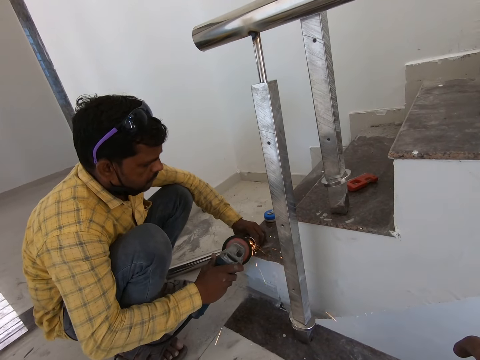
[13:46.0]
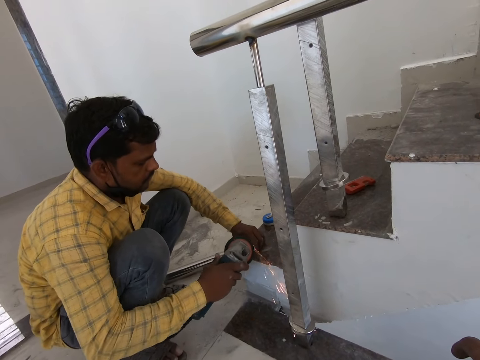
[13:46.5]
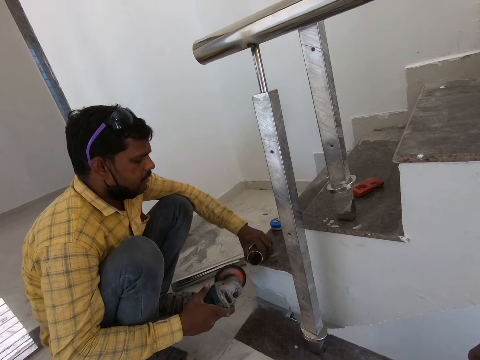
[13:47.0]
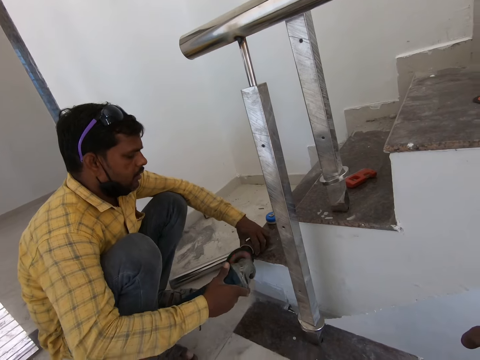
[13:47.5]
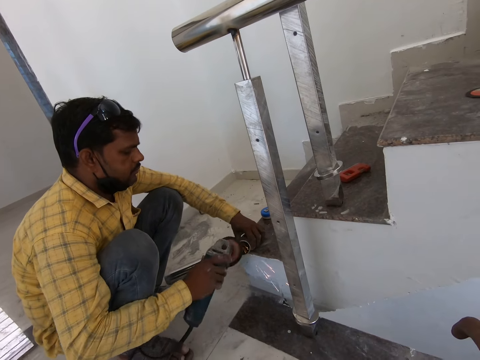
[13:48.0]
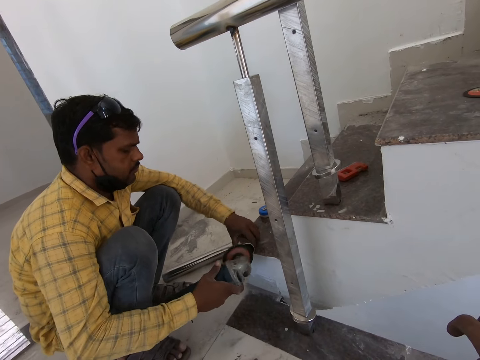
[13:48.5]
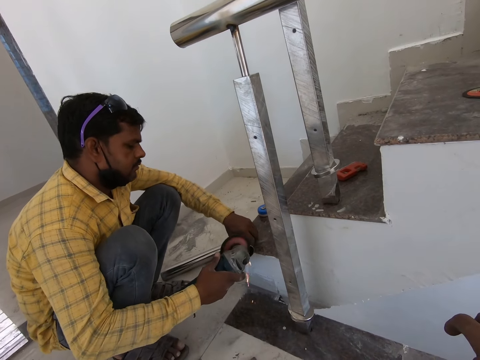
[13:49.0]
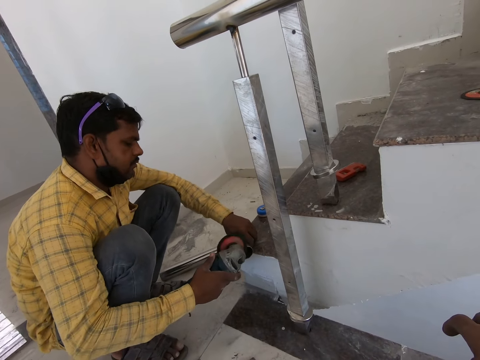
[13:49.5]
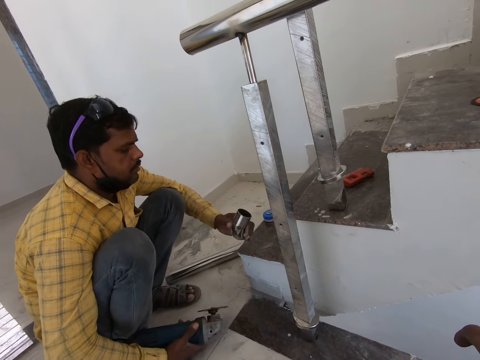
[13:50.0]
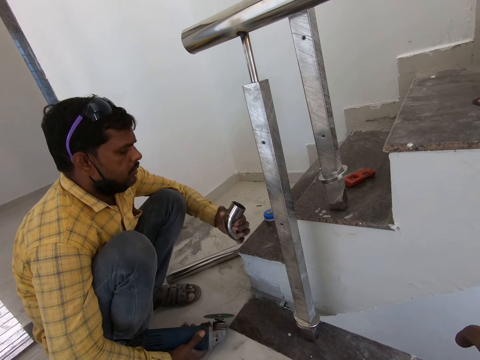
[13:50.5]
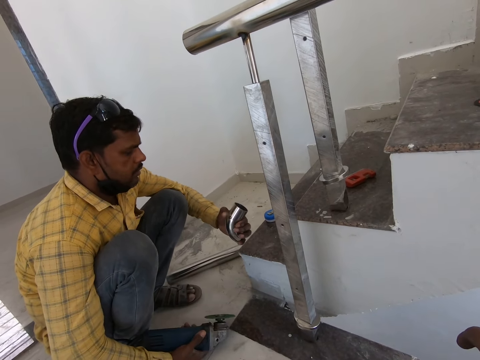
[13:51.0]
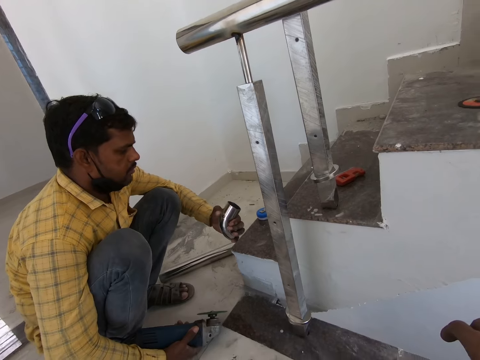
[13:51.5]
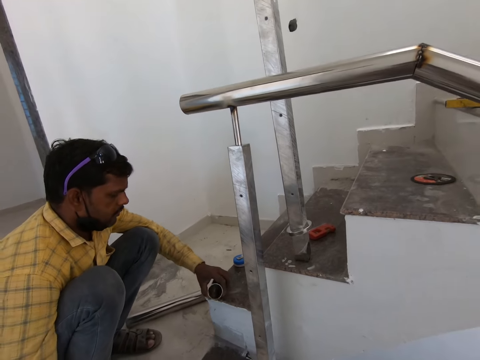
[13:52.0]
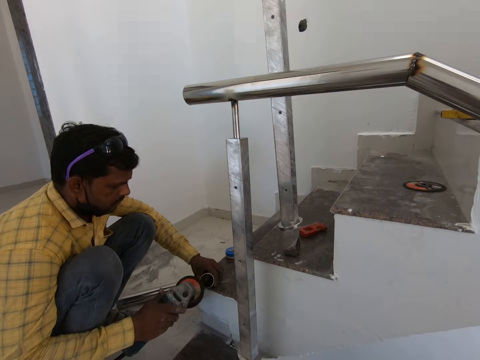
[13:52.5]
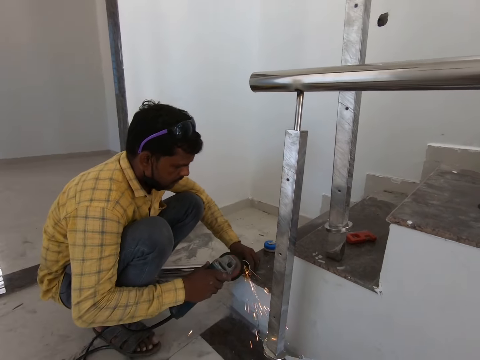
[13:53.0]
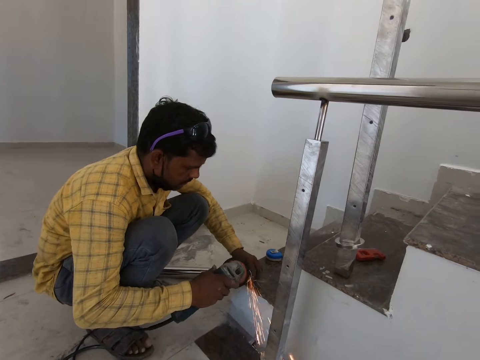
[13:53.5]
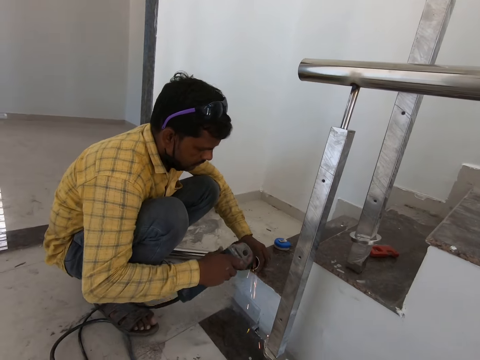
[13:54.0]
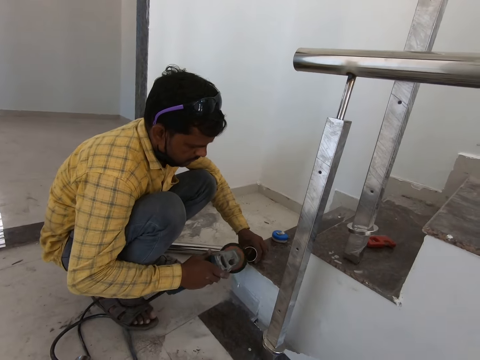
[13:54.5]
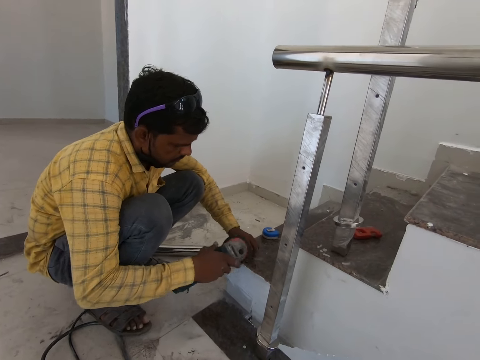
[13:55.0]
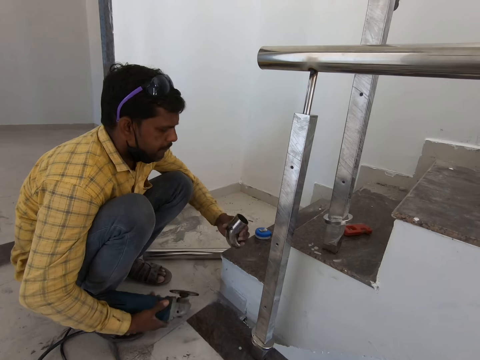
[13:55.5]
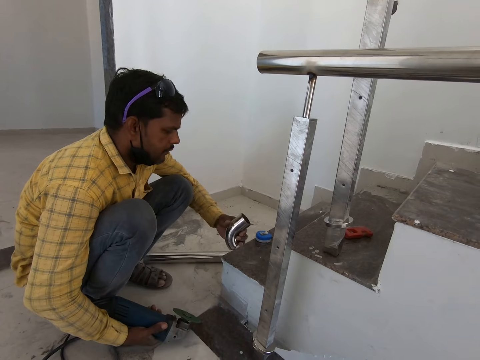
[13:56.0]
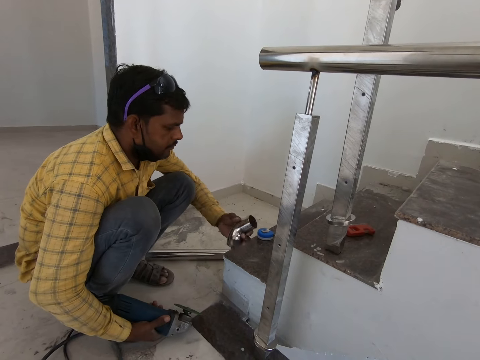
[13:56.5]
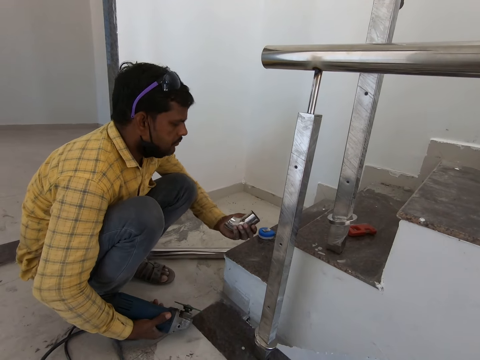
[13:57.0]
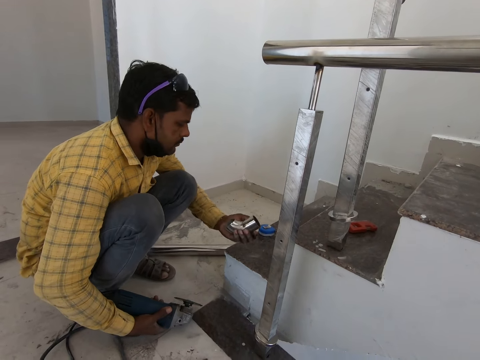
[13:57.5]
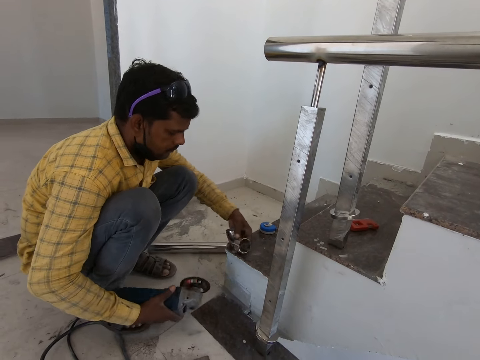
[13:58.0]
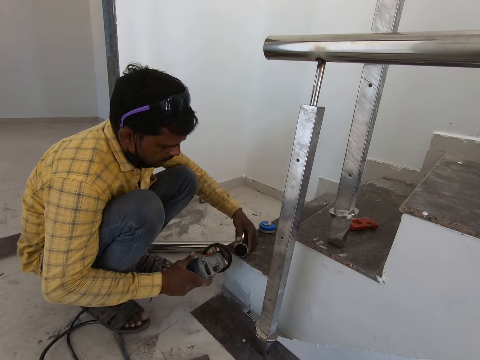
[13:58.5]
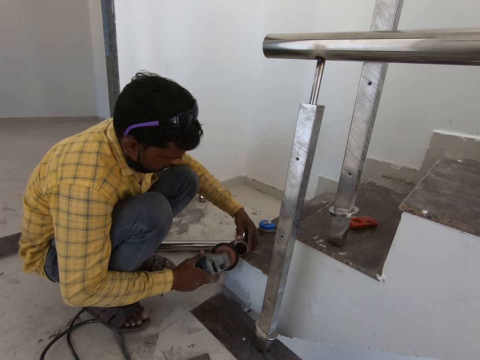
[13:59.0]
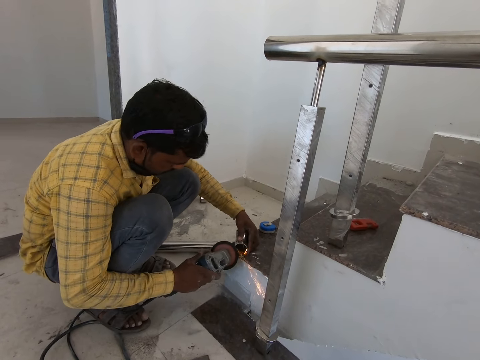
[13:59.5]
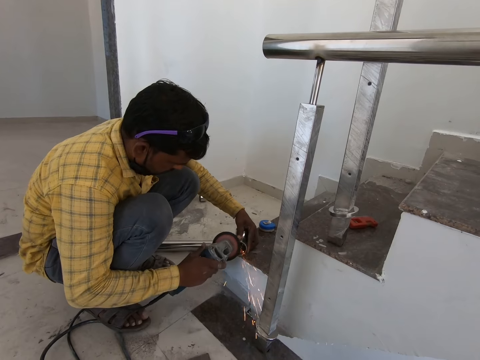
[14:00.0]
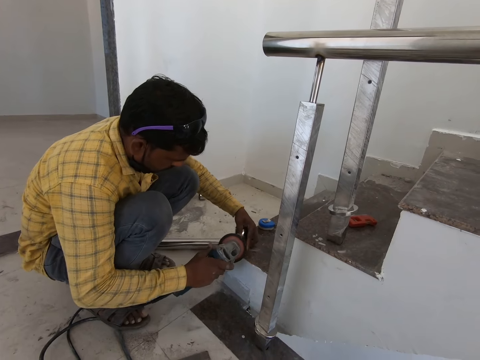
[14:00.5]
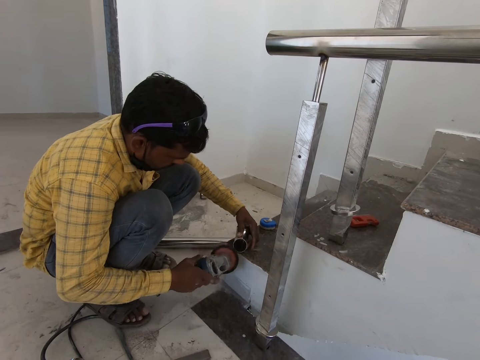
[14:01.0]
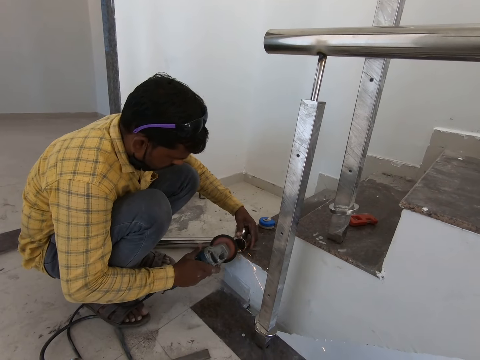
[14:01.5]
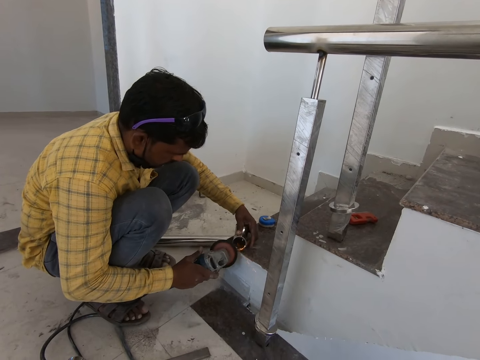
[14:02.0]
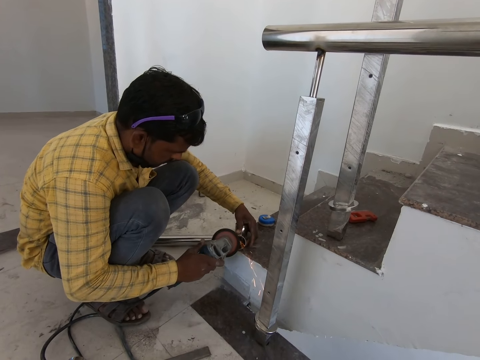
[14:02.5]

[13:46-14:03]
The man polishes the metal bar. He polishes the metal bar again.

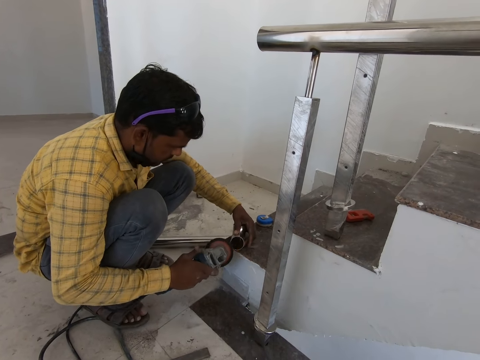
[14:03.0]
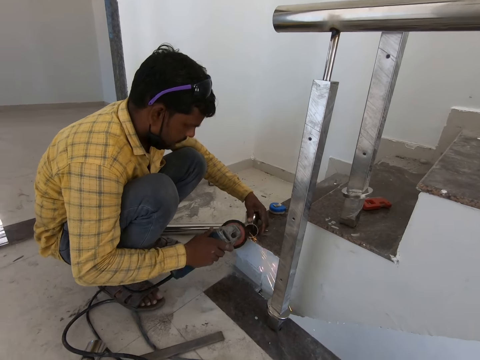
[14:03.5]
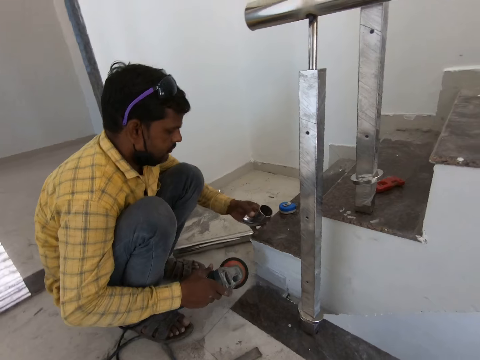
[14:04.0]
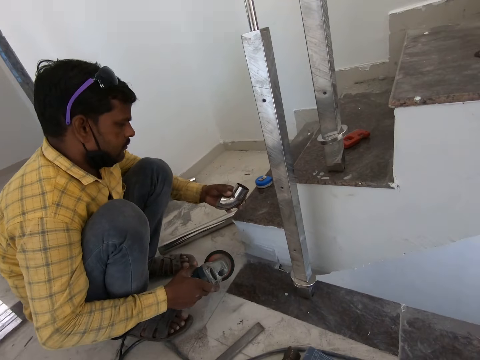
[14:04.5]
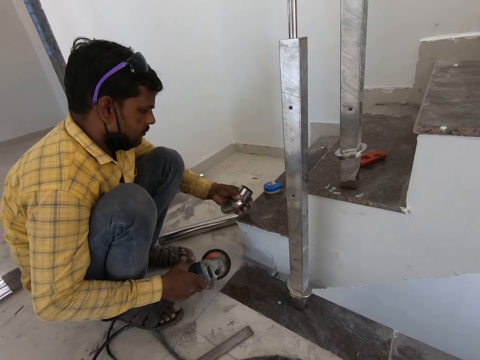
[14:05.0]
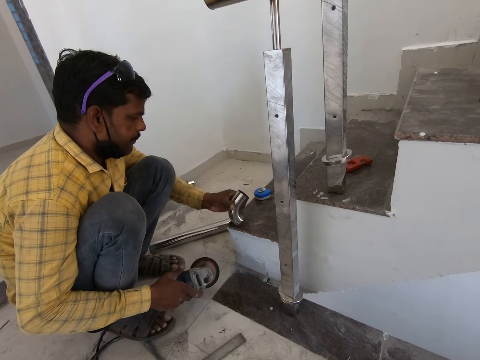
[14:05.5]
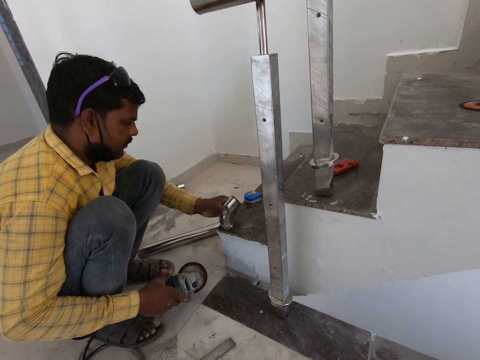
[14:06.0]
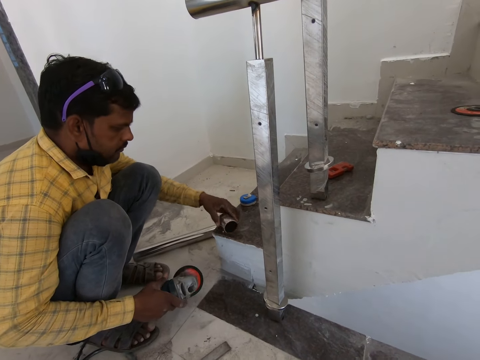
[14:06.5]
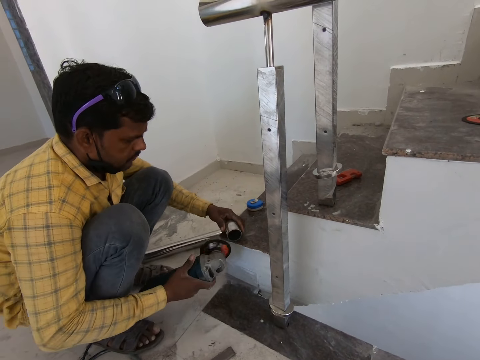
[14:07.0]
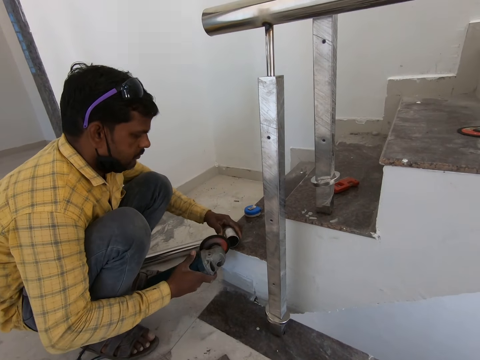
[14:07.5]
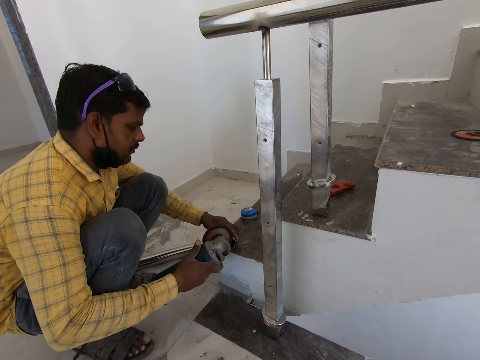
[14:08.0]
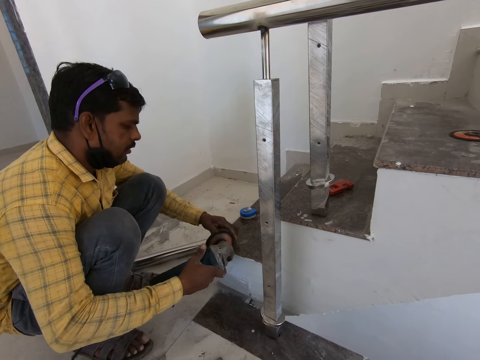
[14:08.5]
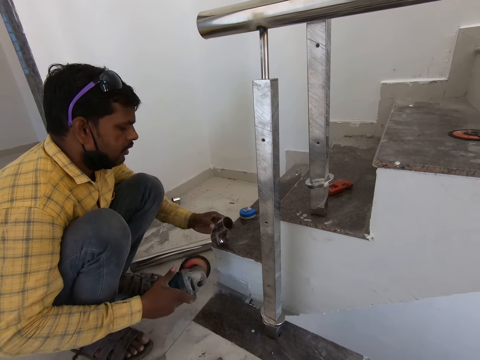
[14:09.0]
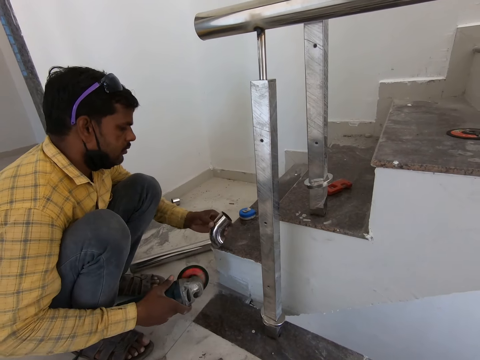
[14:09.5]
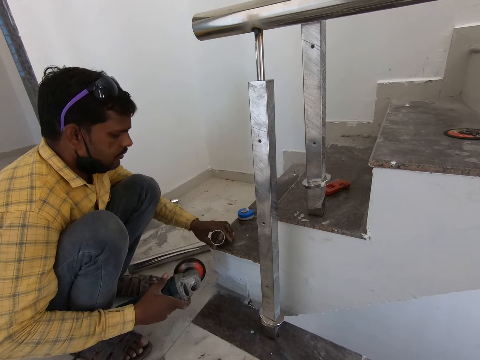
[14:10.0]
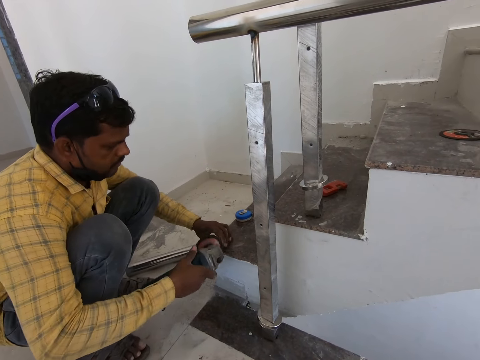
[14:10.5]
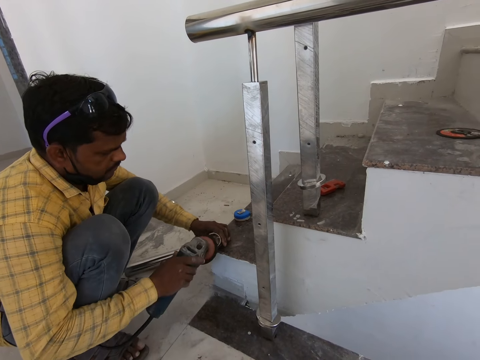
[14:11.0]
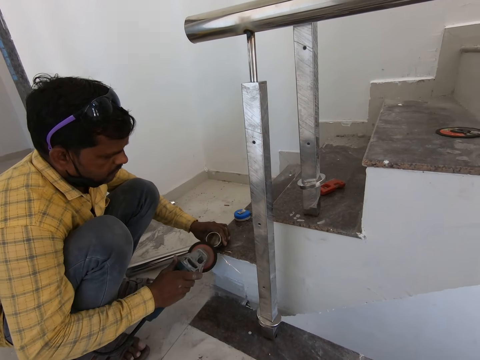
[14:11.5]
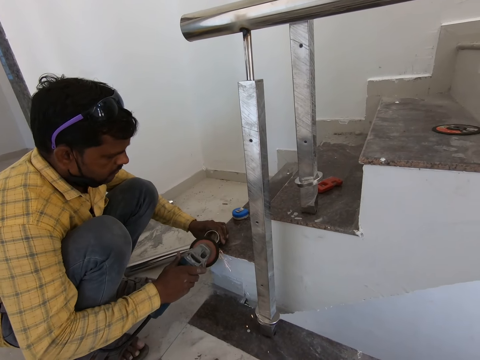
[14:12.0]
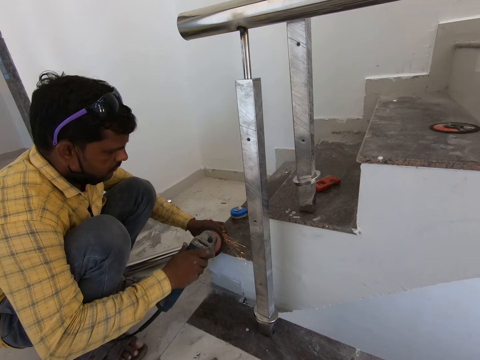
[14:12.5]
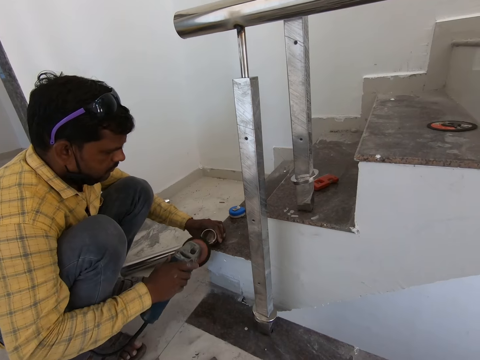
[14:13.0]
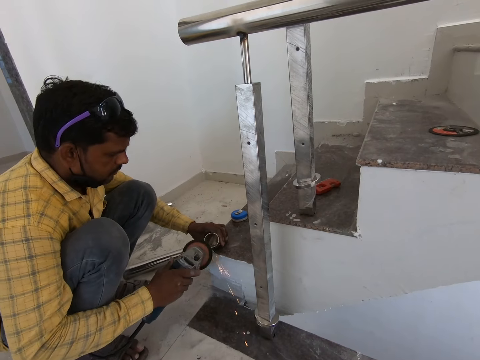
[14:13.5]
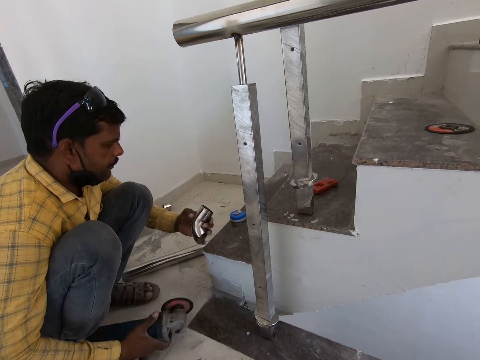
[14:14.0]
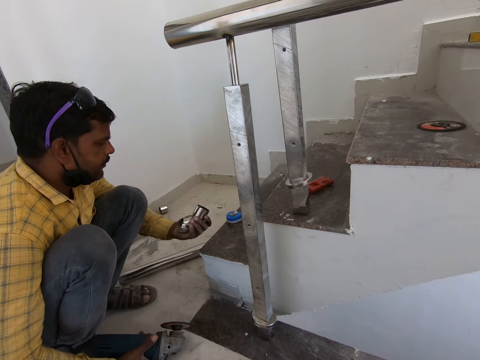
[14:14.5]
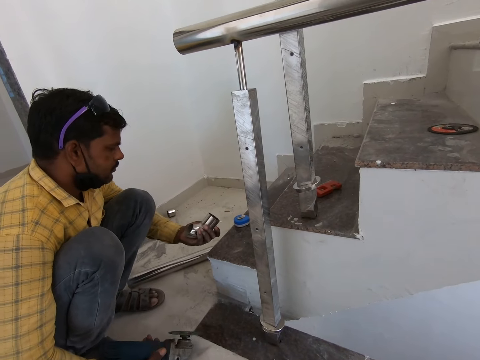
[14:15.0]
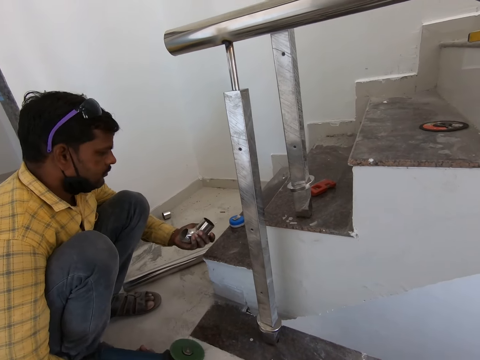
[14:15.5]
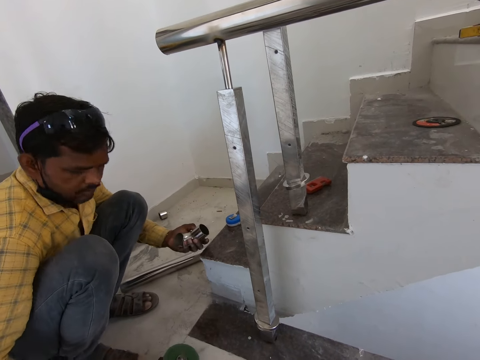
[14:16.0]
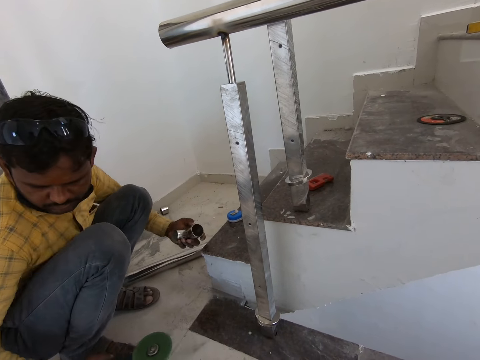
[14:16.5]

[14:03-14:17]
The man polishes the metal bar. He polishes the metal bar again. The man holds a steel pipe.
